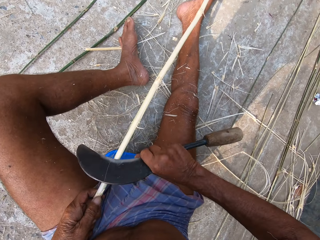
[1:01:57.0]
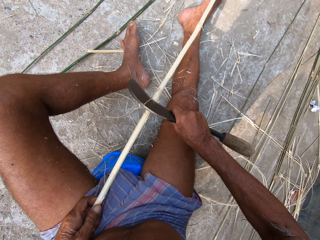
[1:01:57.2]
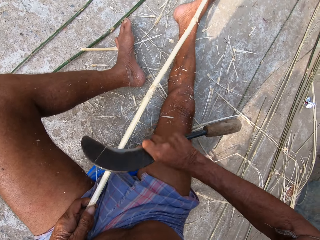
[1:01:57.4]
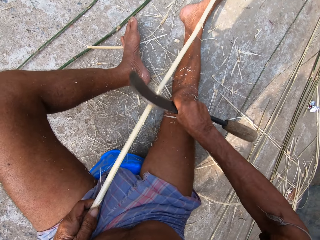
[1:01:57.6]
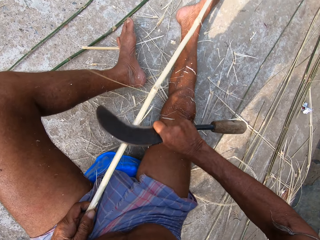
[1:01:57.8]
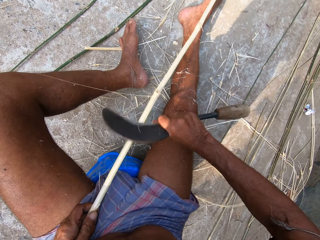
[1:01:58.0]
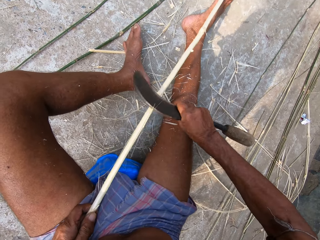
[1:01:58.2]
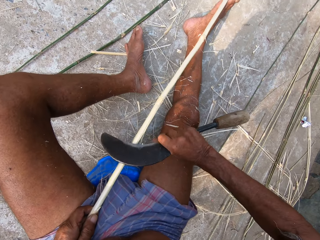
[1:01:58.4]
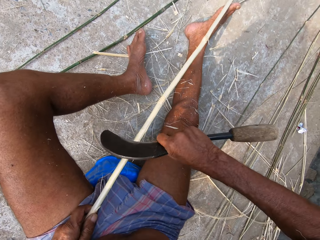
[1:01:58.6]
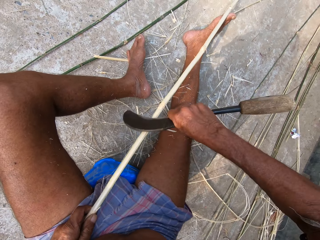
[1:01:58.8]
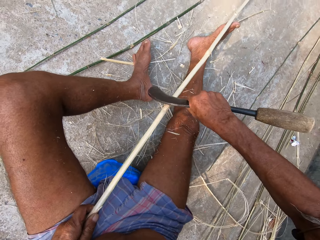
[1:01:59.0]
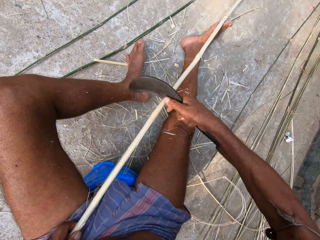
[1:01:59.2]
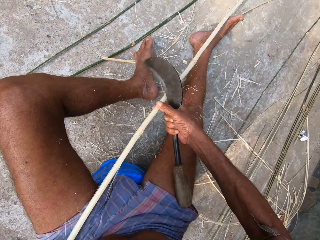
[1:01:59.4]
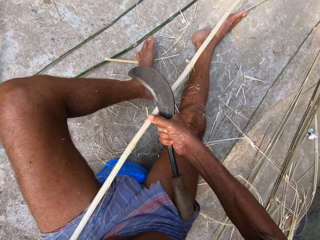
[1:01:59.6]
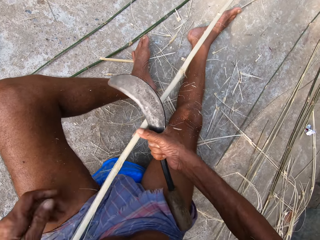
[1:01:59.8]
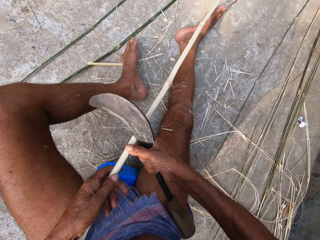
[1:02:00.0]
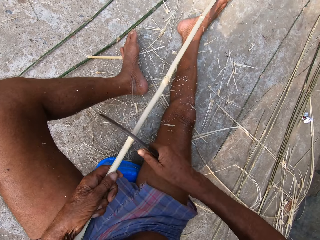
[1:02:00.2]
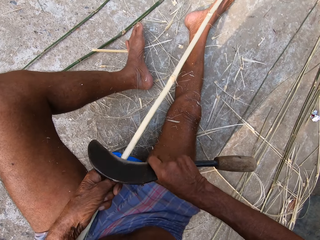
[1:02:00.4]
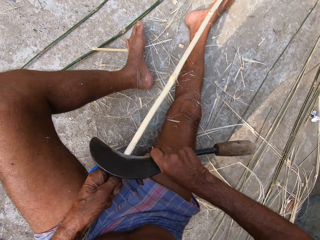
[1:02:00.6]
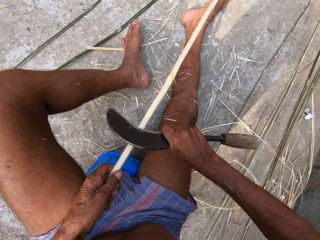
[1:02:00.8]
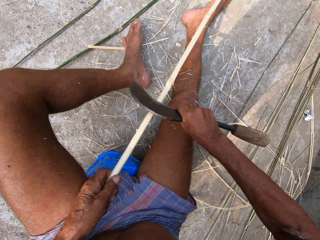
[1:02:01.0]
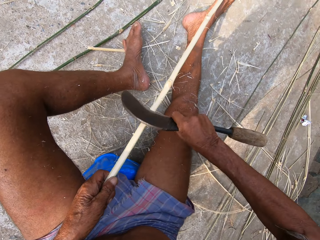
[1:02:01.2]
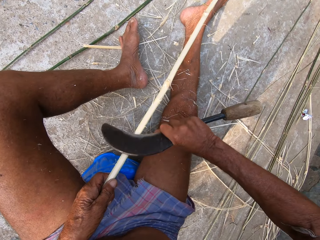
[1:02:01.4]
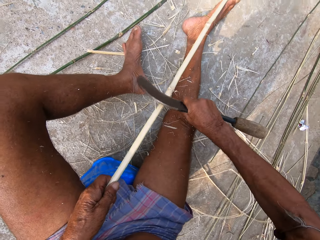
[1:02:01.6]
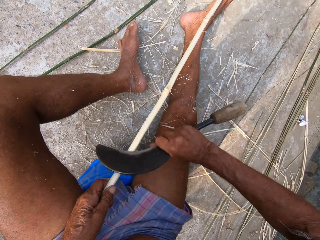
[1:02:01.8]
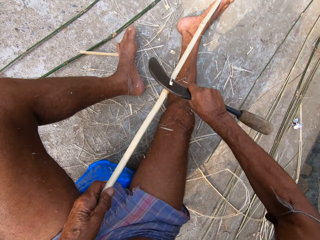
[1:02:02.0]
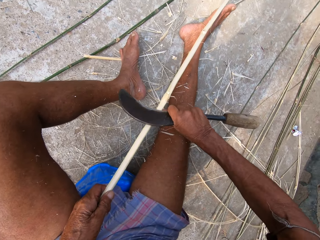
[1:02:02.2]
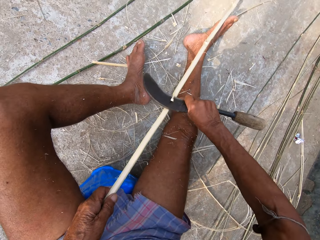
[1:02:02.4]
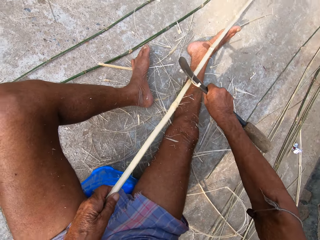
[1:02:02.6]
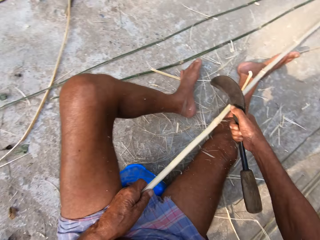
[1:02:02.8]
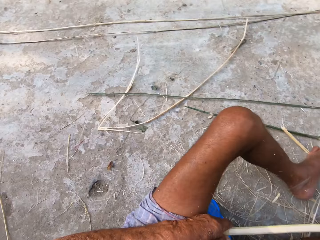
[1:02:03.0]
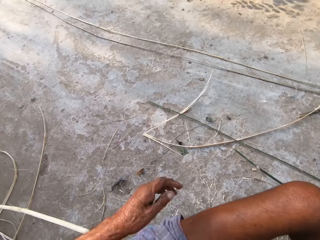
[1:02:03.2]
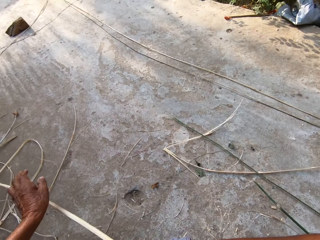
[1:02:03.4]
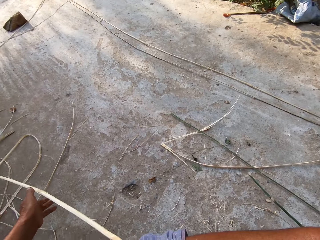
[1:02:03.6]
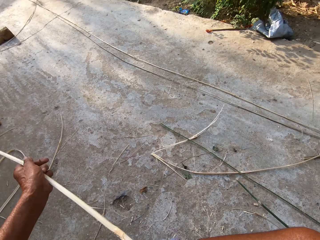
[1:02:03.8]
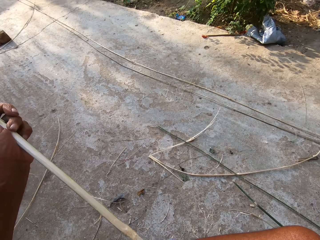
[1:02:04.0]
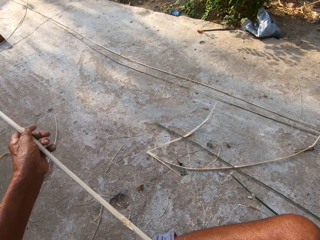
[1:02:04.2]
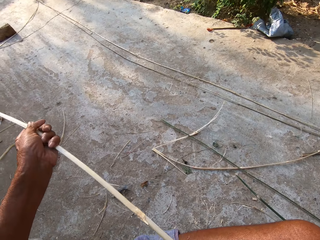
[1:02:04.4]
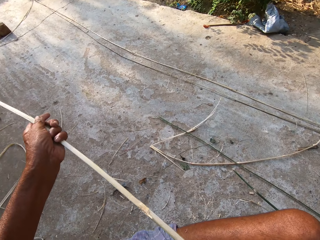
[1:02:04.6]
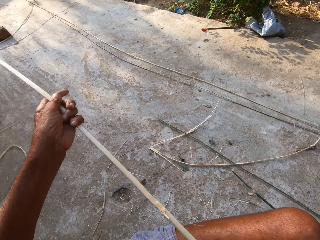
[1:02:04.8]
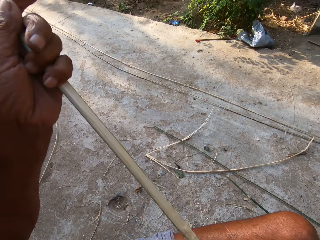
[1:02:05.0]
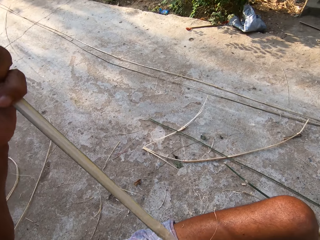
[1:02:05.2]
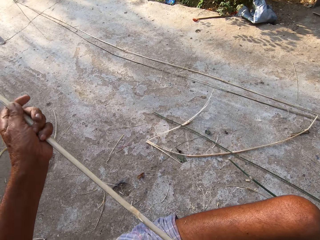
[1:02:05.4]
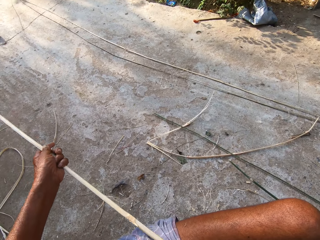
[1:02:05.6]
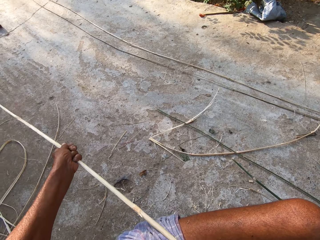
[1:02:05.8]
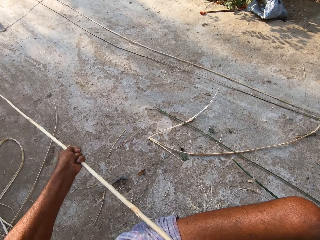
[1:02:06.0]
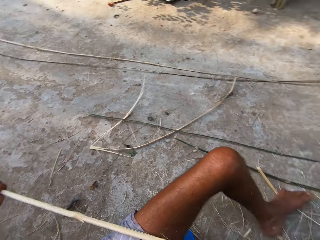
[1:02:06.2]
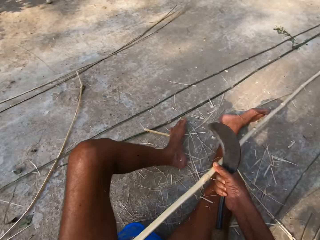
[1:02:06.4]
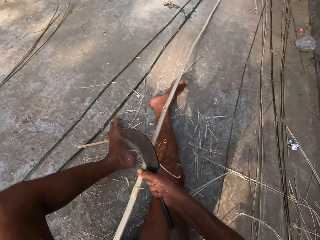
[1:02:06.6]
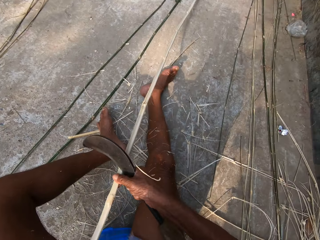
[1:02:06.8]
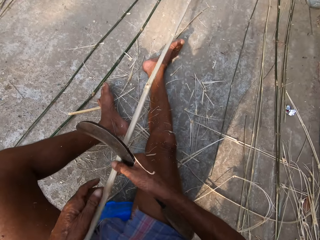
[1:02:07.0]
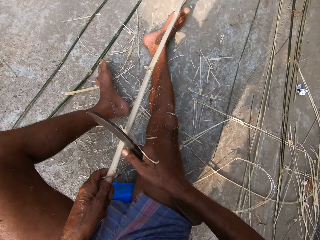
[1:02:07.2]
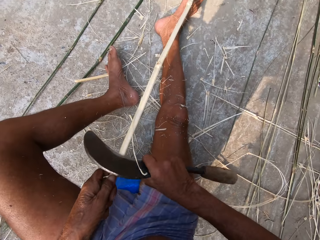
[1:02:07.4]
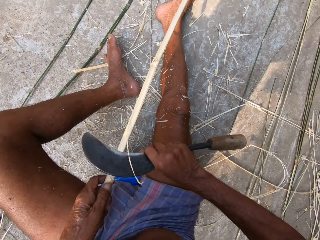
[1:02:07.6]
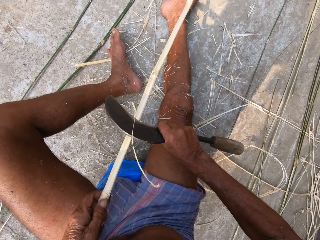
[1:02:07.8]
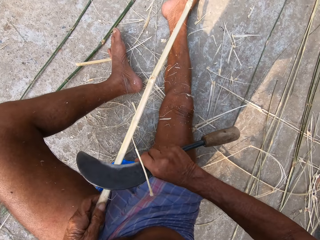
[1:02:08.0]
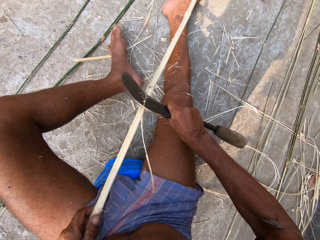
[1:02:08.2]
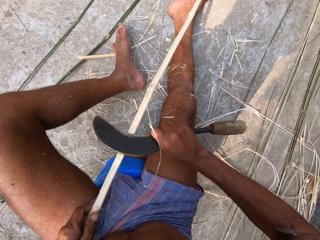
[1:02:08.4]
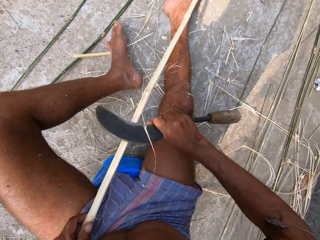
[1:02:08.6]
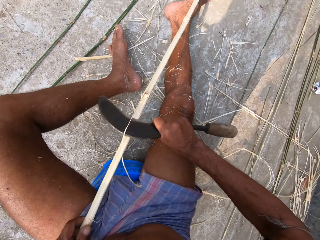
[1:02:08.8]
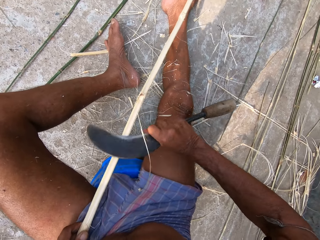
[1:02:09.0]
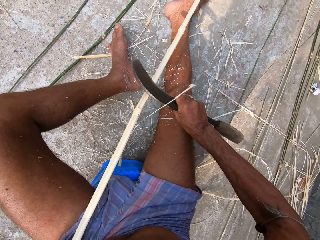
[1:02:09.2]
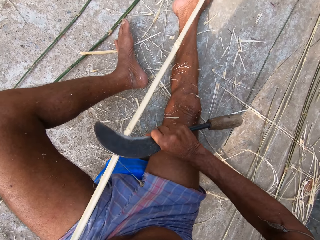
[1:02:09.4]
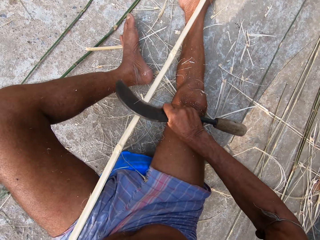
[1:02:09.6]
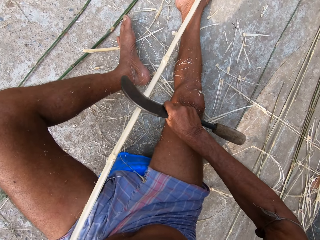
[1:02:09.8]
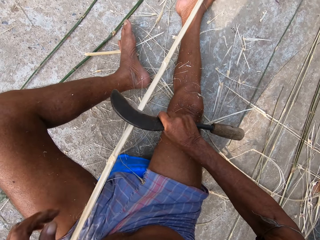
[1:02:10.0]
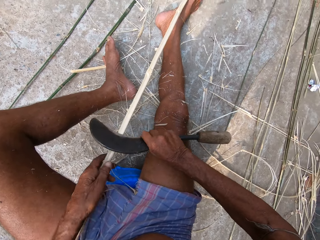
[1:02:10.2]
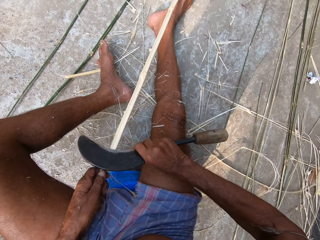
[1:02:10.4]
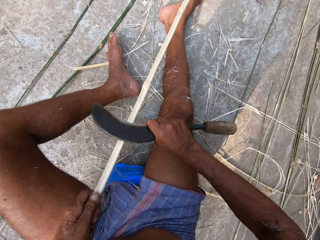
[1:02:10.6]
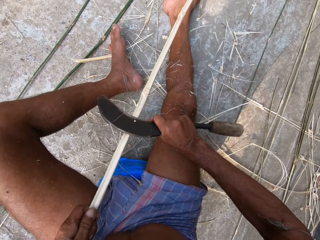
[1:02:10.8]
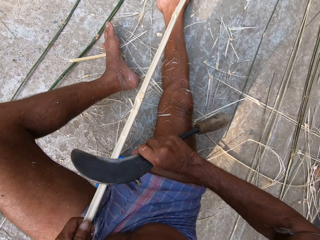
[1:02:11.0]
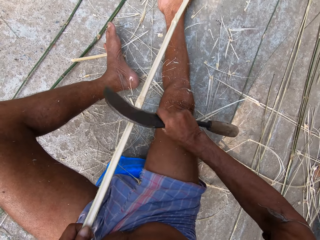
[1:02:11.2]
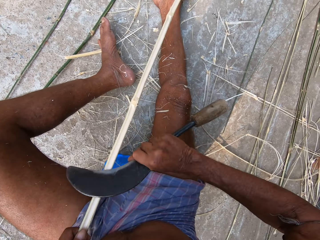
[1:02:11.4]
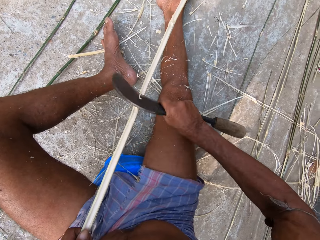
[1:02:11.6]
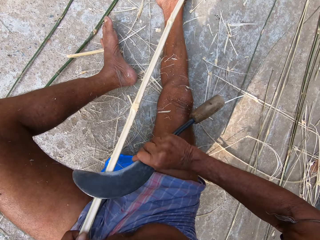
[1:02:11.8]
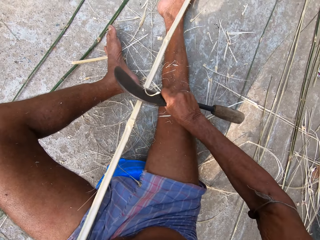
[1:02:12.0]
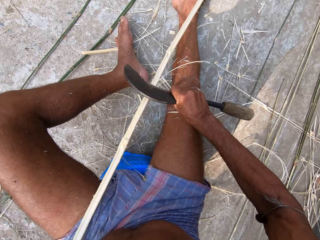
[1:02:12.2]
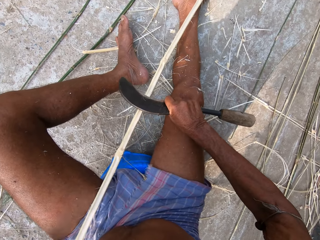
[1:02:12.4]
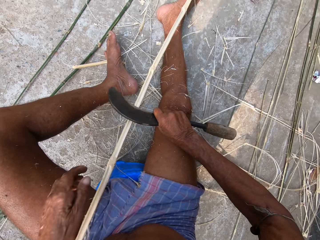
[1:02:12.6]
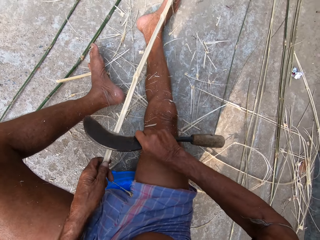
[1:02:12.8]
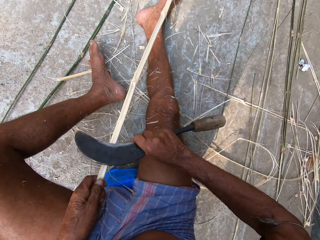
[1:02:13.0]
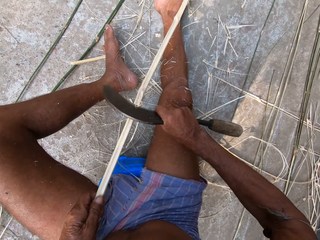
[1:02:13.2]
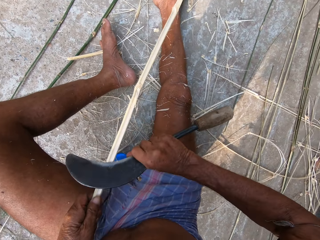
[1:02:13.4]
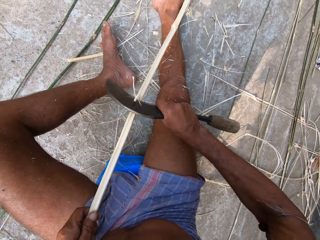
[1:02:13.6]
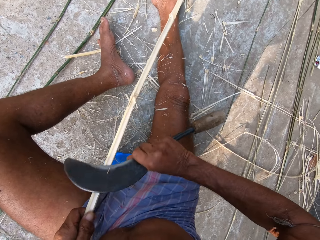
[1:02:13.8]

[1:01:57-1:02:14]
The camera wearer holds the stick. They carve the stick. They hold the stick. They carve the stick.

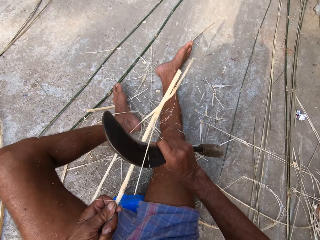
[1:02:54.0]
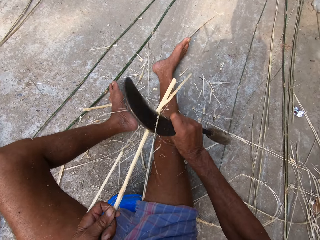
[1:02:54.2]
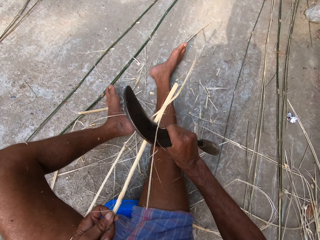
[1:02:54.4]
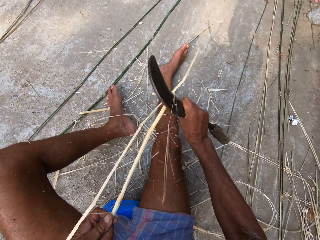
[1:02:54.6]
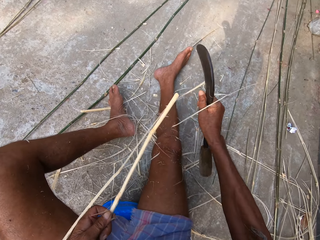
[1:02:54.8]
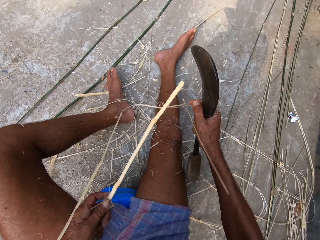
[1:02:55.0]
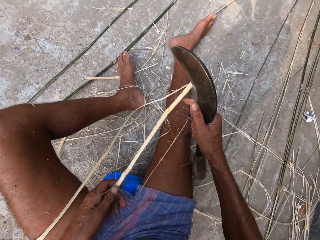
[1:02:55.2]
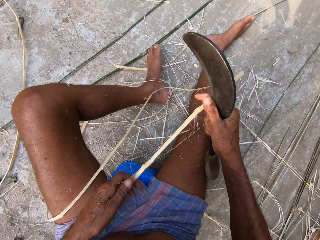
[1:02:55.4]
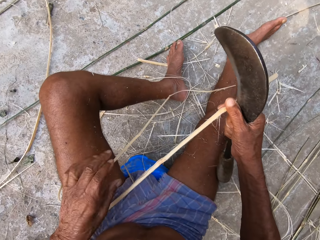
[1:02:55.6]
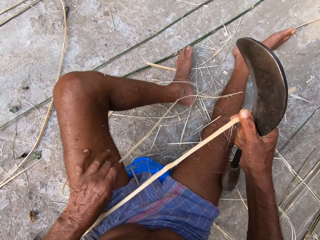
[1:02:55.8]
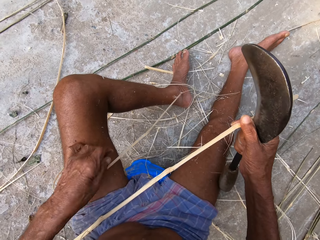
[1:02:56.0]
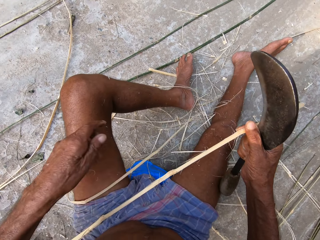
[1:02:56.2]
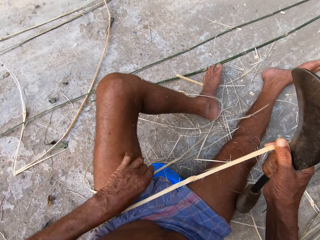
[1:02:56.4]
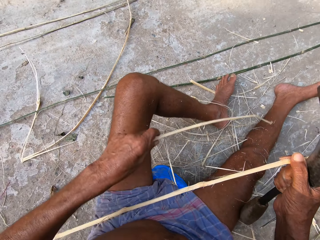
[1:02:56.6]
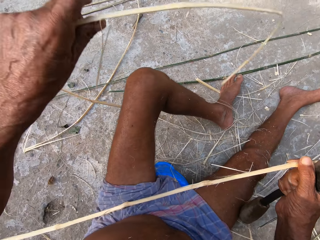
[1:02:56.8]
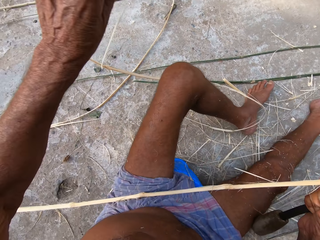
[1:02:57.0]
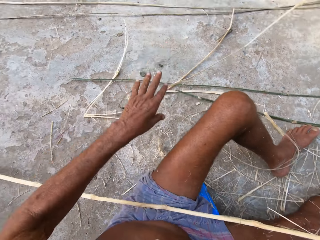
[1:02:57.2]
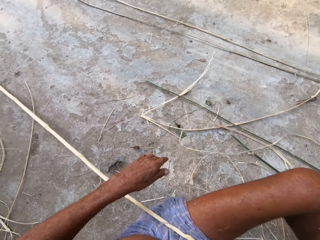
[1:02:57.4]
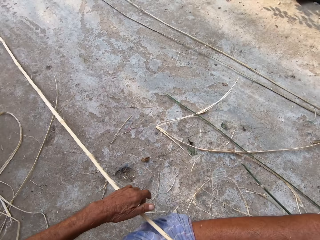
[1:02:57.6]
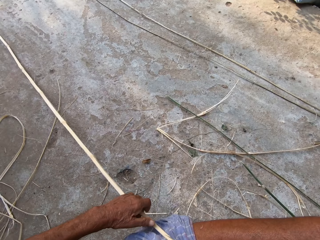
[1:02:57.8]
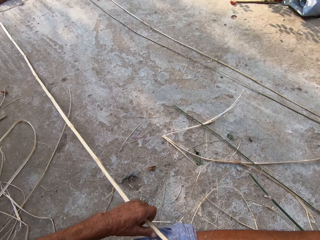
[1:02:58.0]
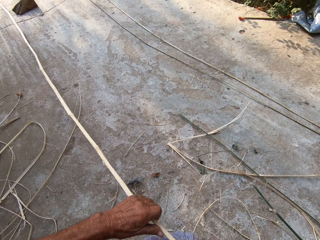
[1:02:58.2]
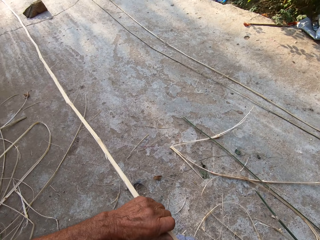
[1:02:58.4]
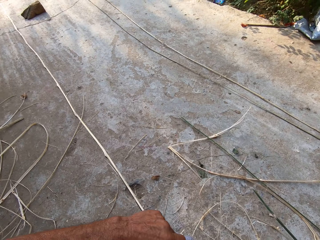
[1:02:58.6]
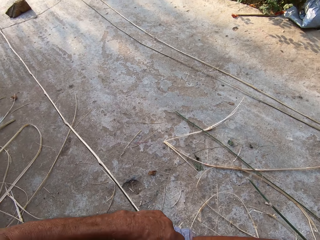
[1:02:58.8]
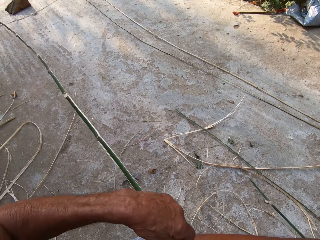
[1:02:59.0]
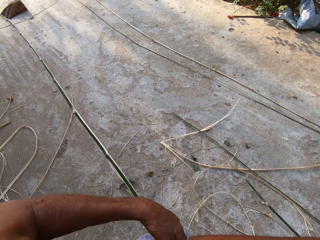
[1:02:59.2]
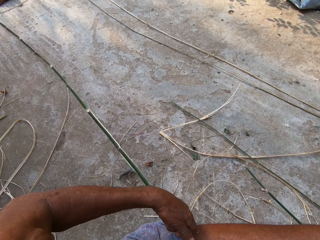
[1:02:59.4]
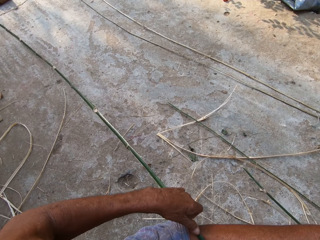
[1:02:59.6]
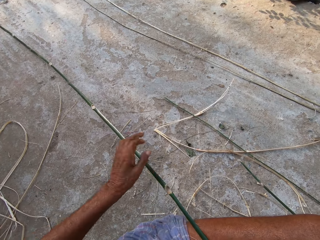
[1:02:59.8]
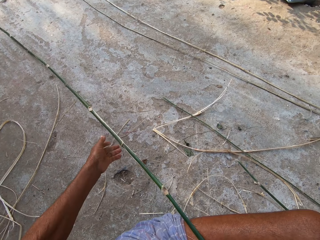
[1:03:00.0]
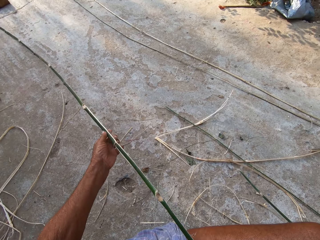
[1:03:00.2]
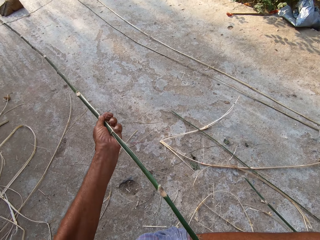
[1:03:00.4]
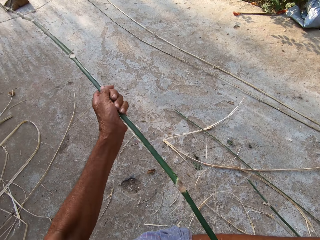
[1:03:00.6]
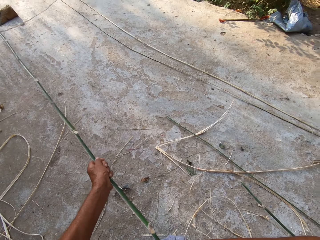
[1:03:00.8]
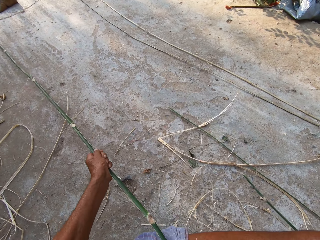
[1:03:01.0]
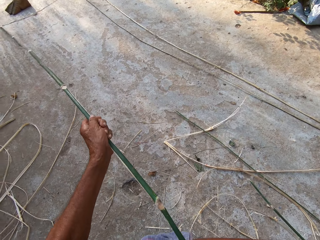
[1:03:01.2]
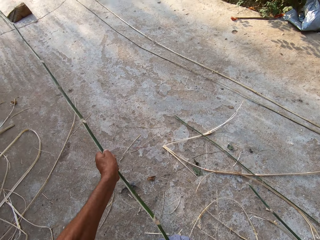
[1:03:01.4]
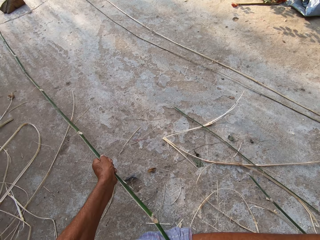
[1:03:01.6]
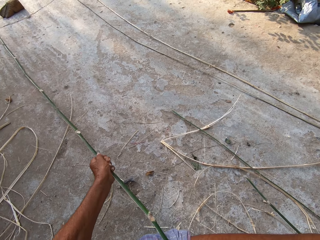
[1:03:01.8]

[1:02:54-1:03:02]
The camera wearer holds the bamboo with his right hand. He picks up the bamboo from his leg with his left hand. He drops the bamboo on the floor with his left hand. He turns the bamboo with his left hand on the floor. He pulls the reed. He holds the bamboo with his left hand. He moves the bamboo with his left hand.
